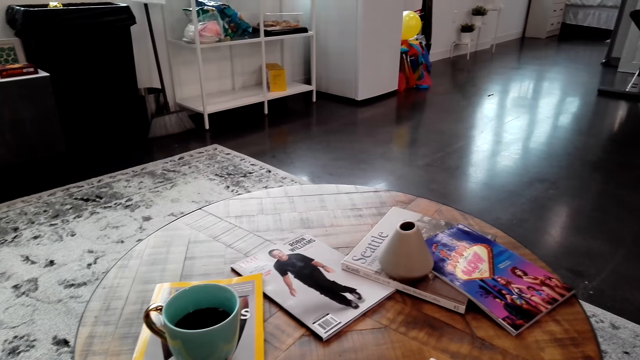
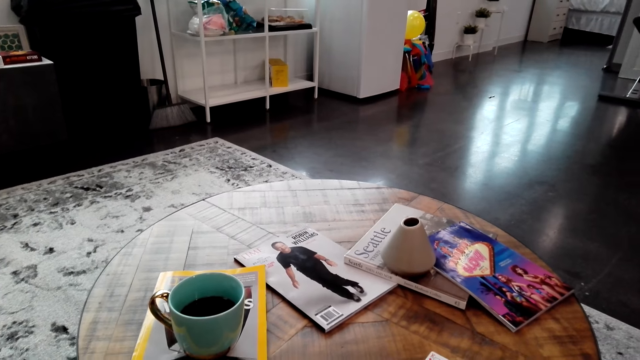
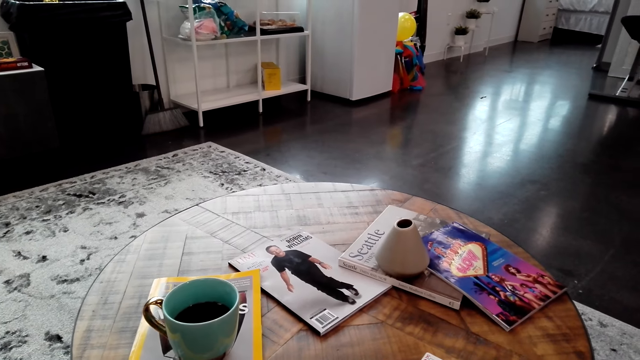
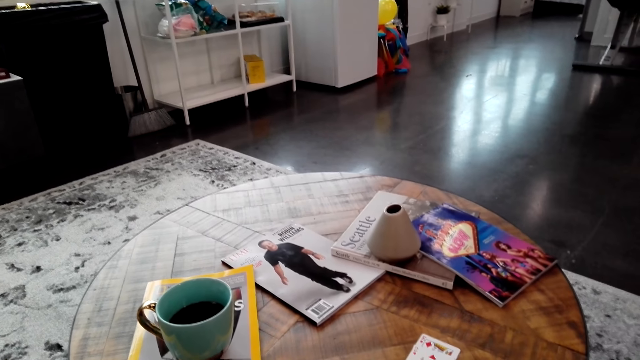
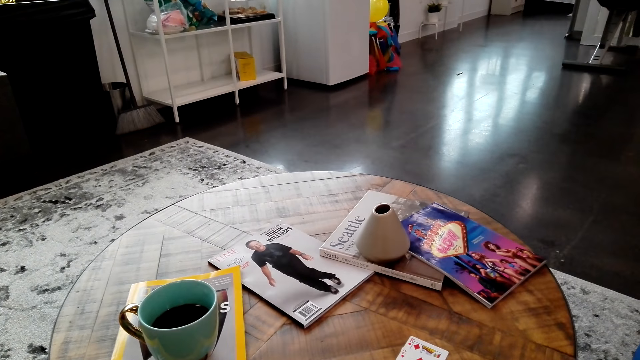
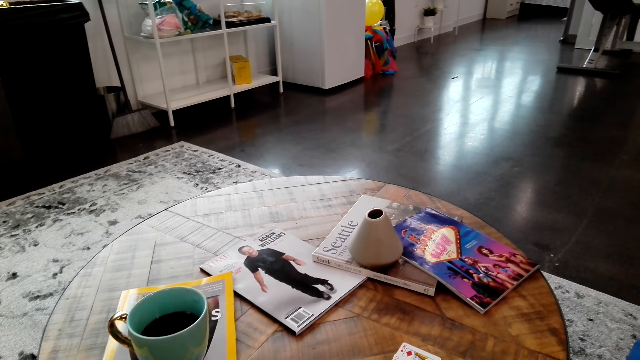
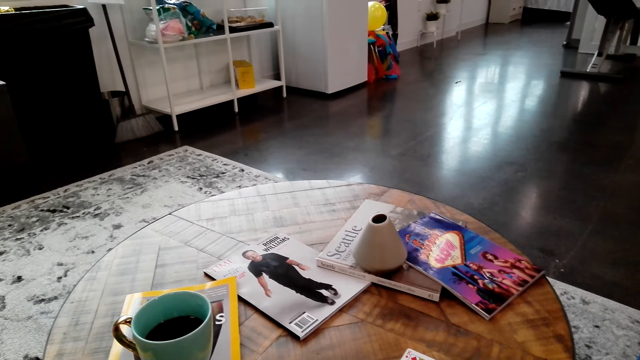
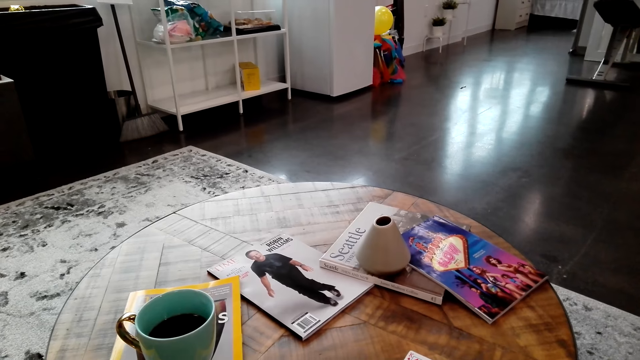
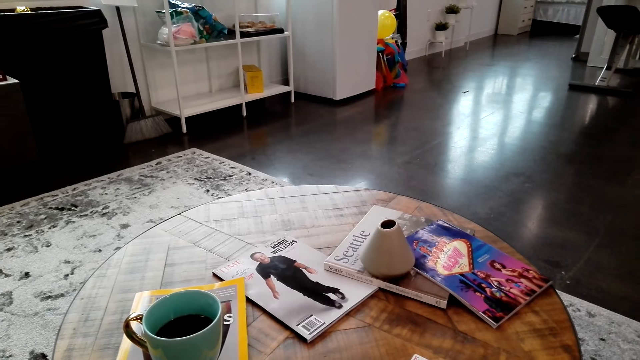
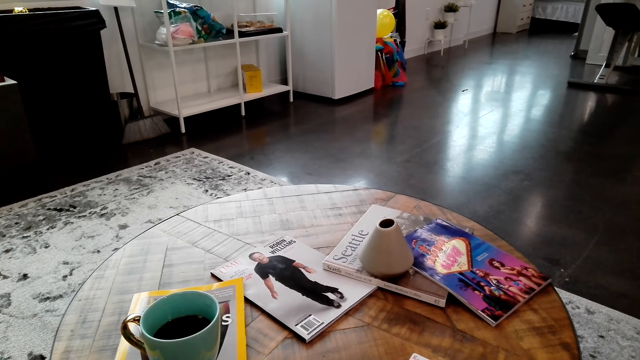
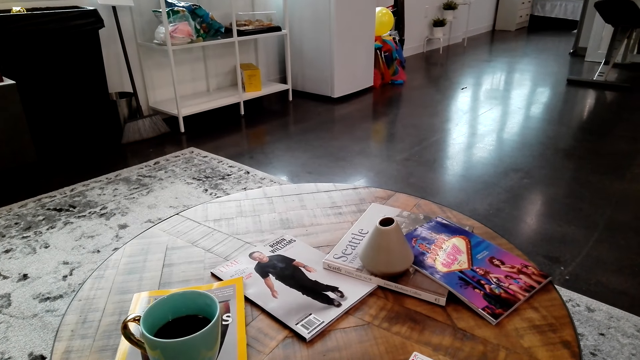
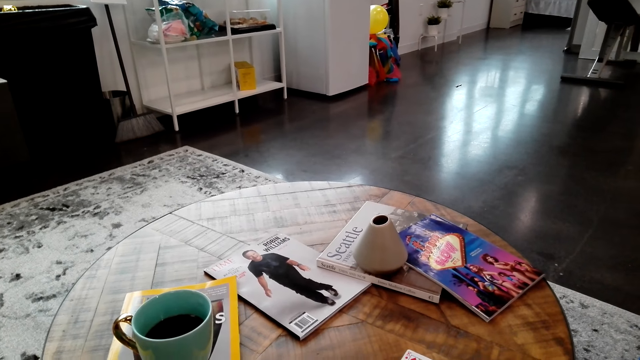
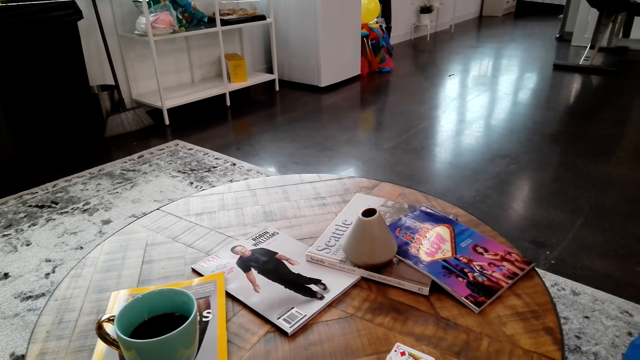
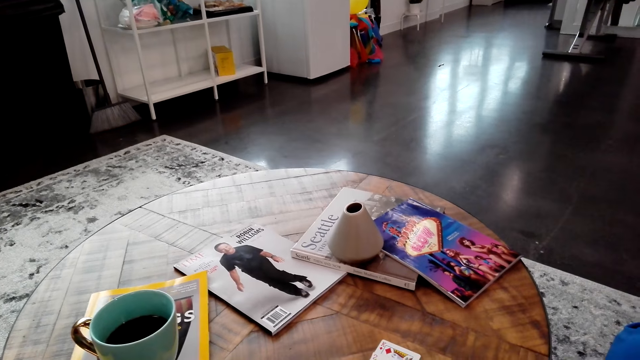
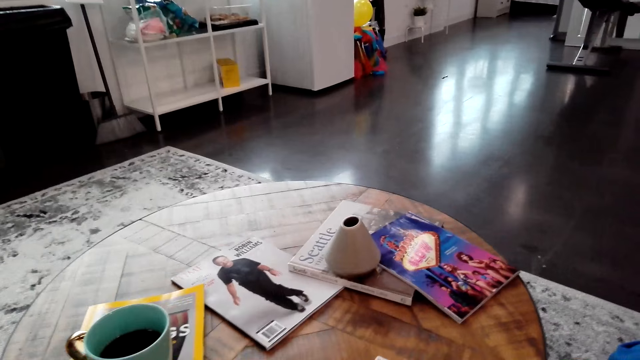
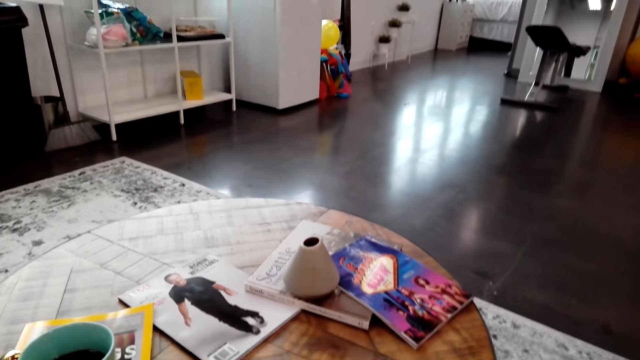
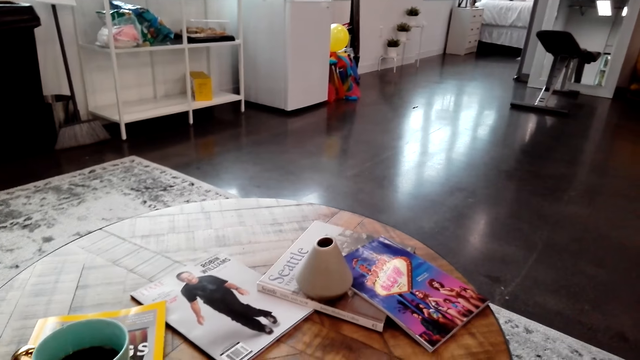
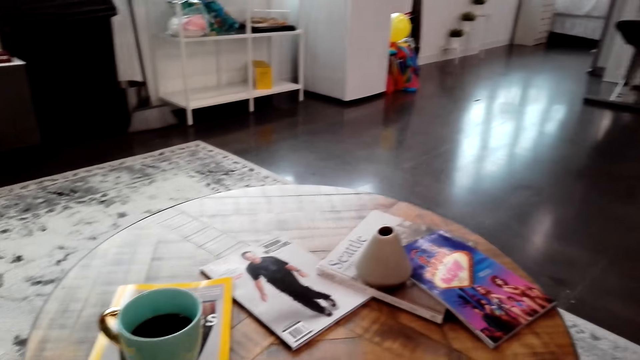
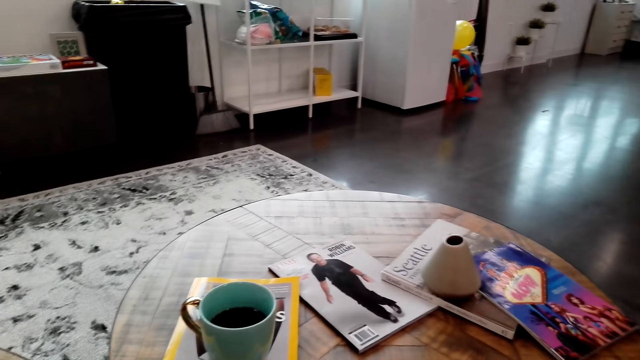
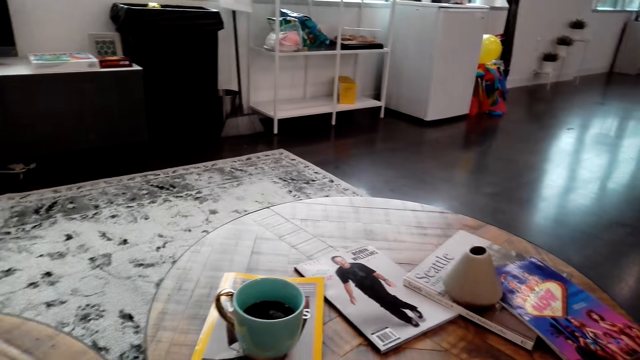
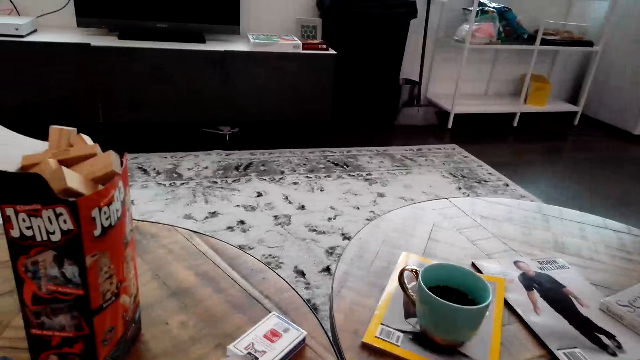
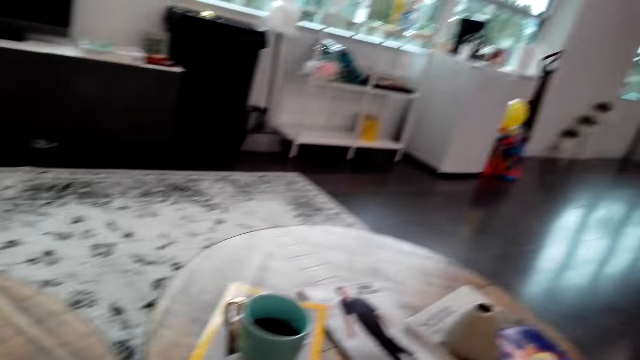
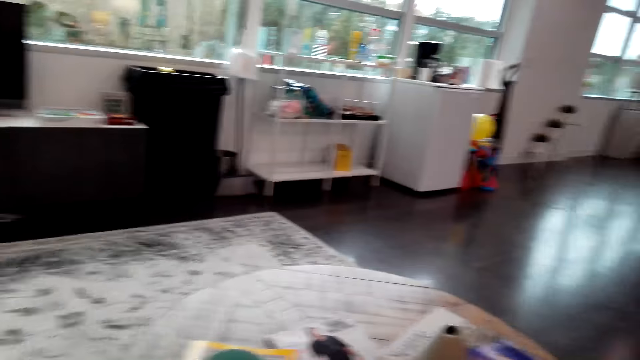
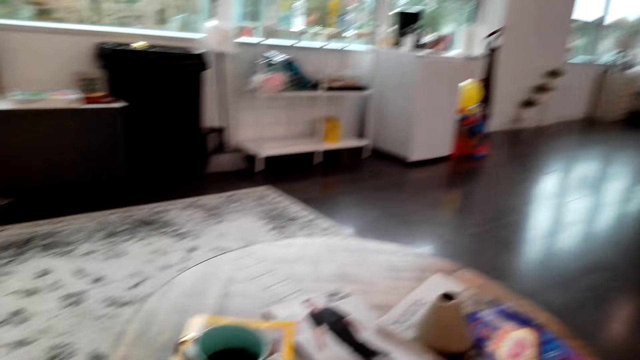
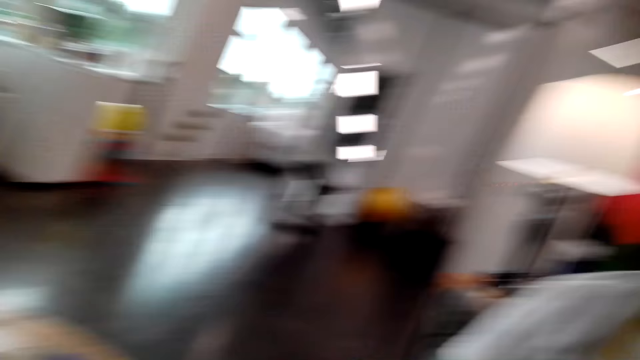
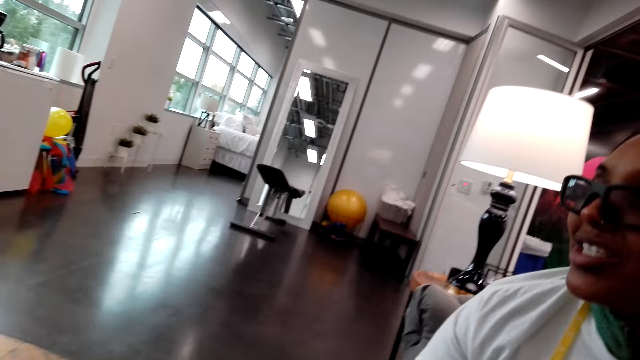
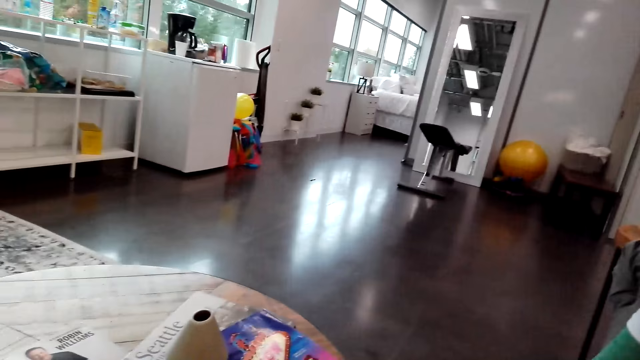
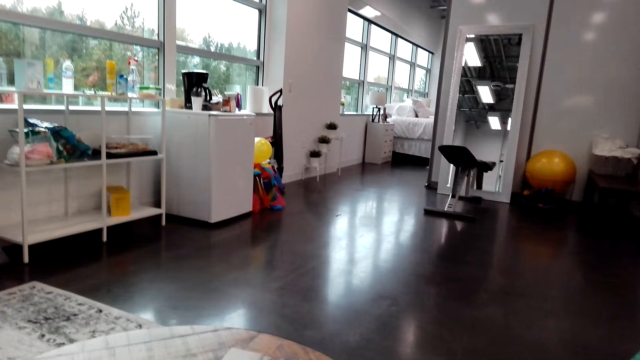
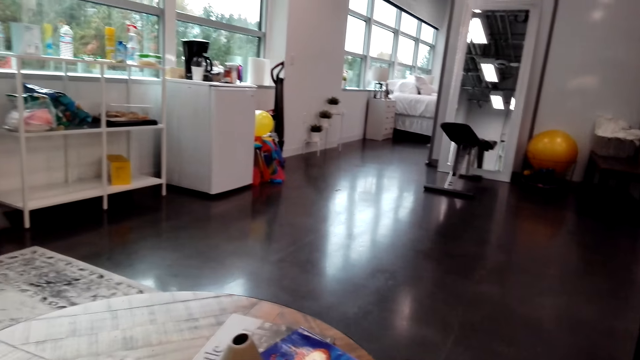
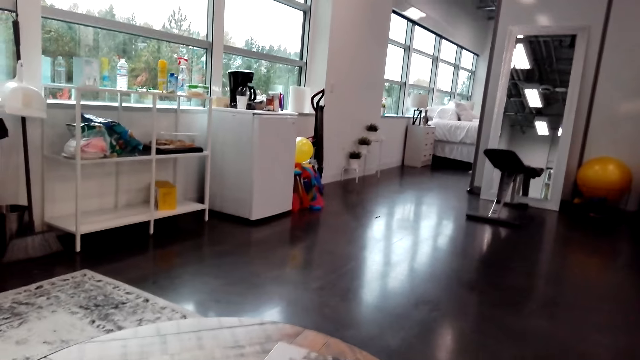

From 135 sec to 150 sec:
The camera wearer counts. They speak to a woman. The woman screams. The camera wearer speaks to the woman.

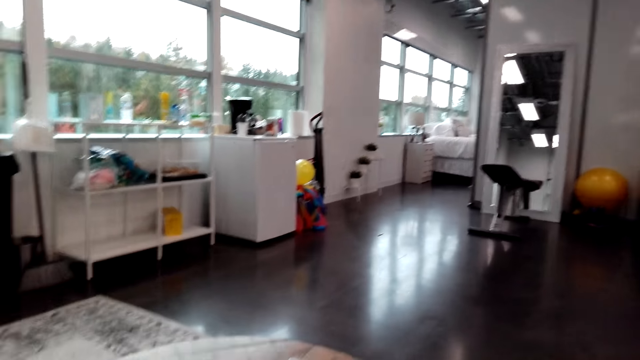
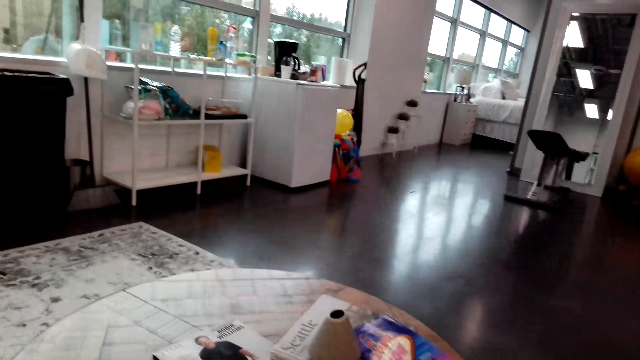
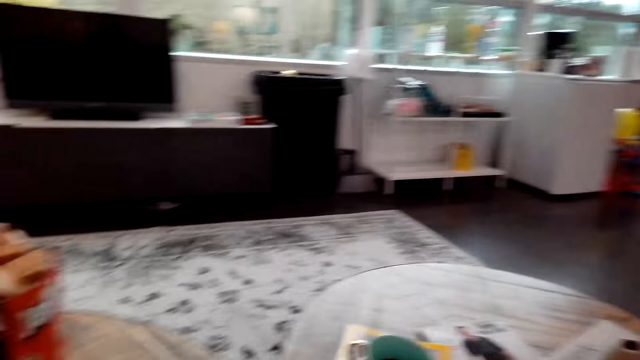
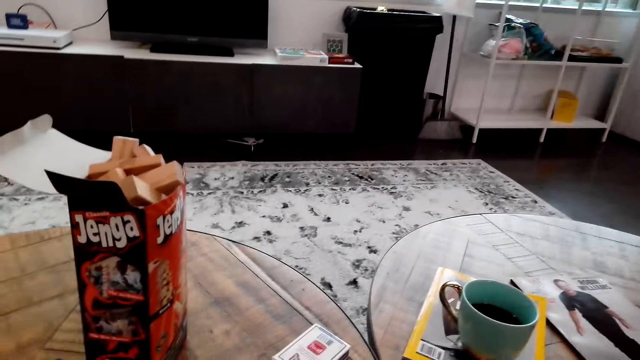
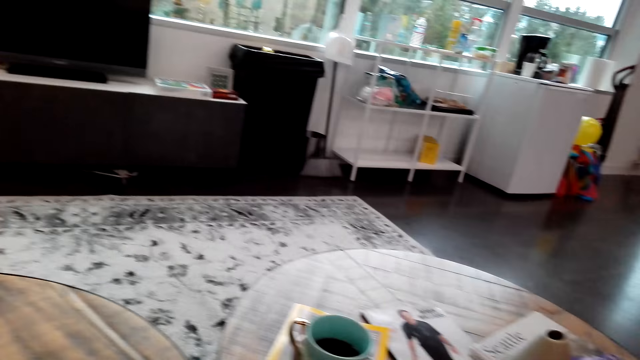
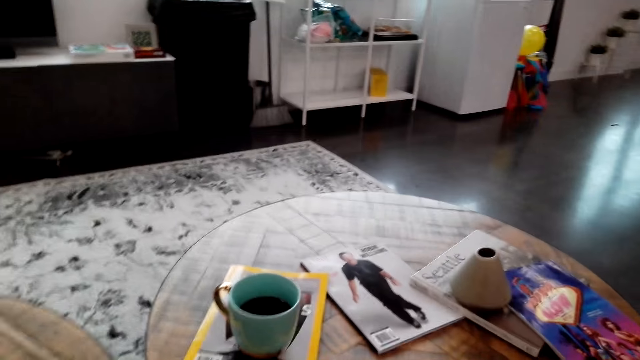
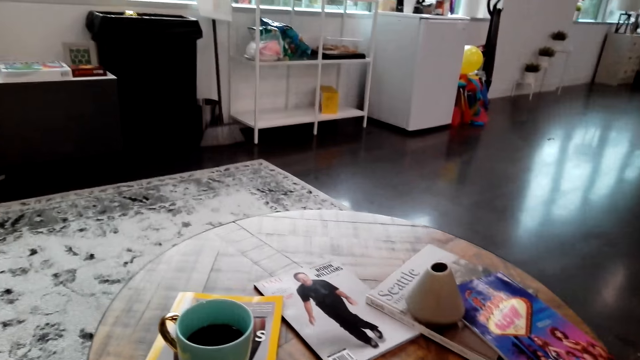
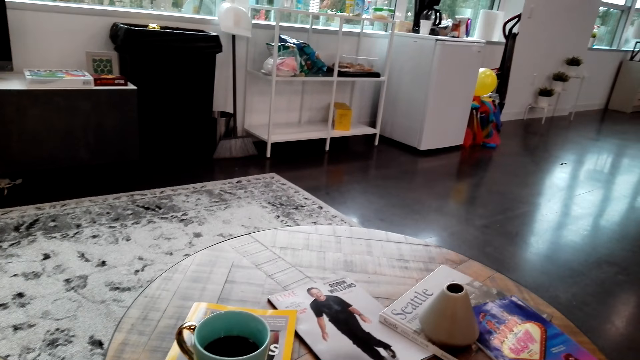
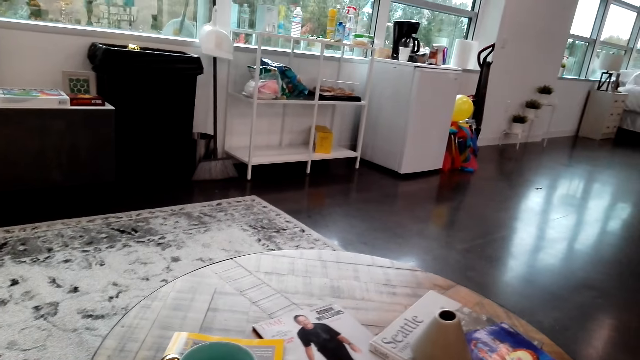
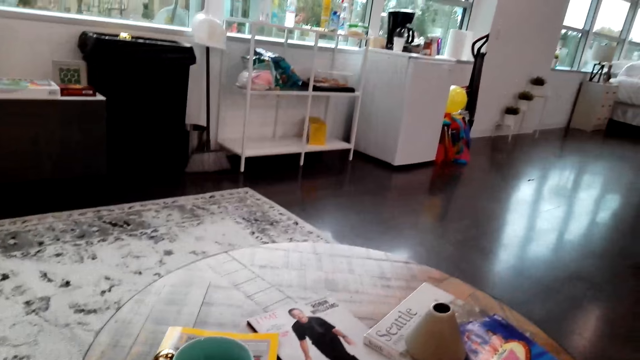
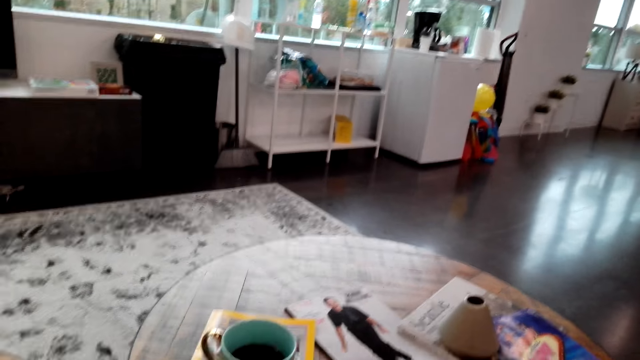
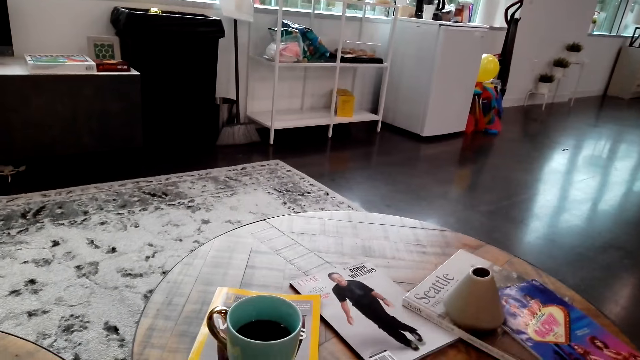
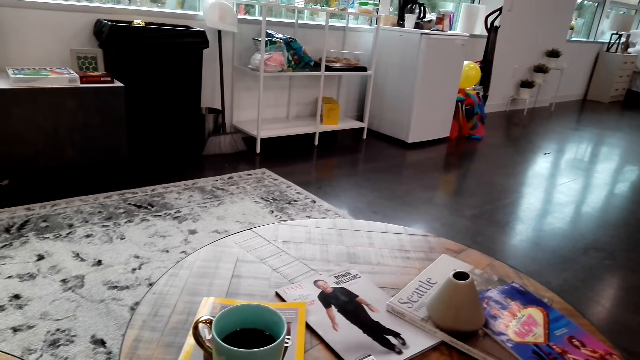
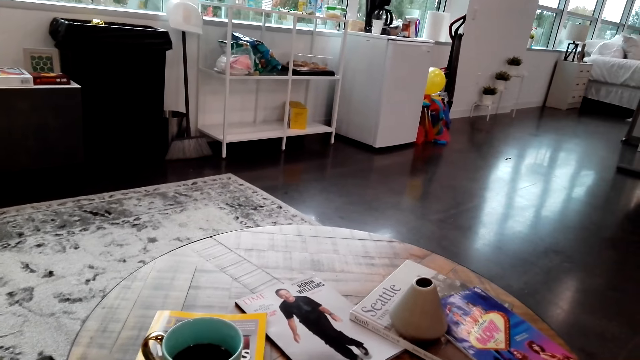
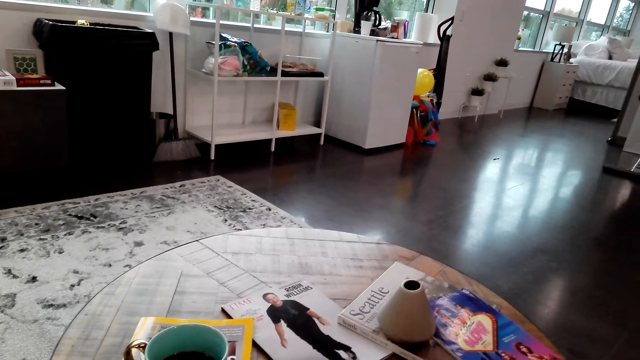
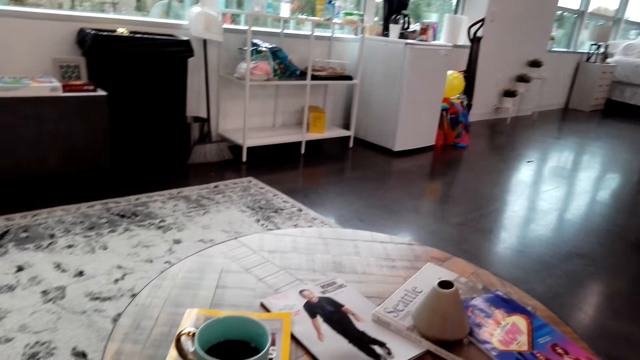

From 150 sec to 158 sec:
The camera wearer coughs.
